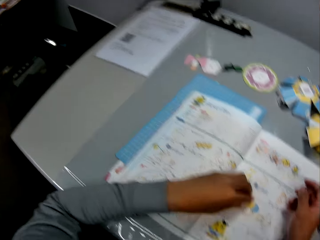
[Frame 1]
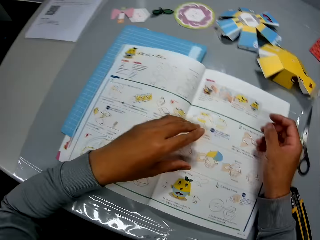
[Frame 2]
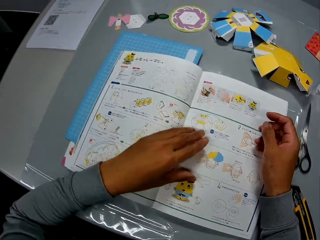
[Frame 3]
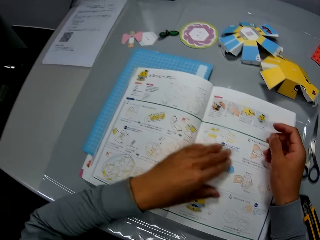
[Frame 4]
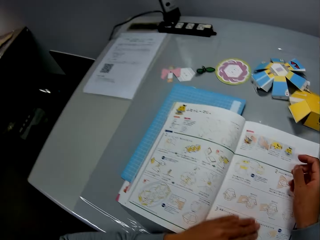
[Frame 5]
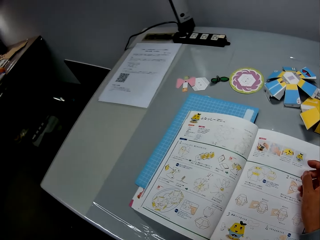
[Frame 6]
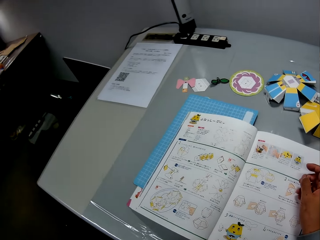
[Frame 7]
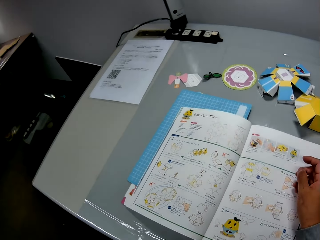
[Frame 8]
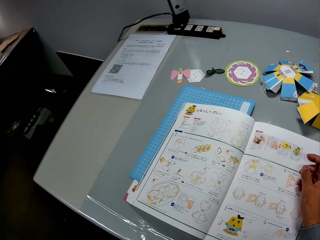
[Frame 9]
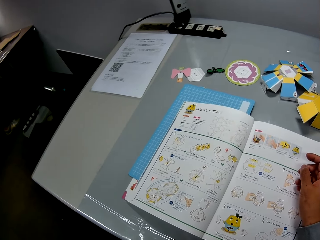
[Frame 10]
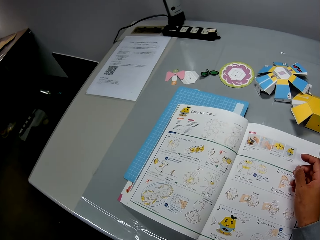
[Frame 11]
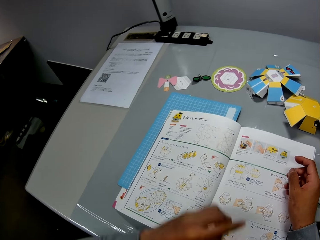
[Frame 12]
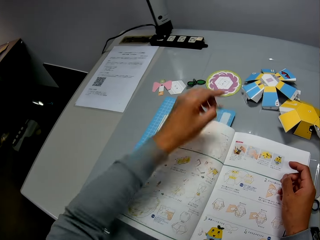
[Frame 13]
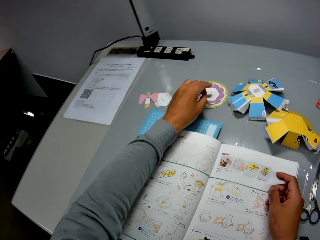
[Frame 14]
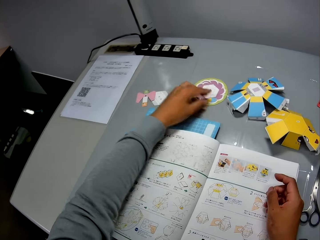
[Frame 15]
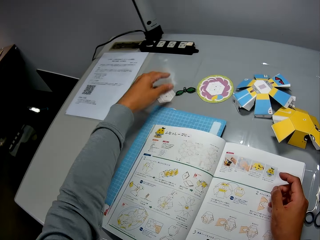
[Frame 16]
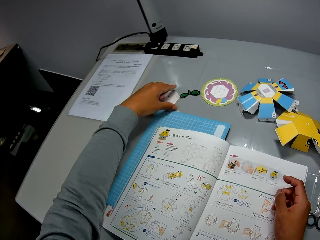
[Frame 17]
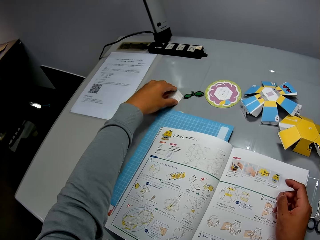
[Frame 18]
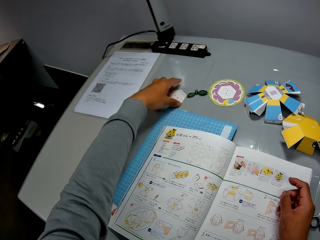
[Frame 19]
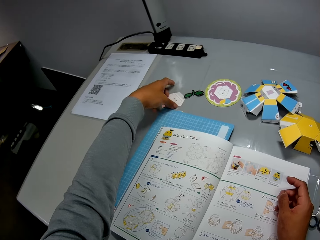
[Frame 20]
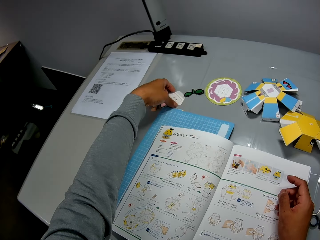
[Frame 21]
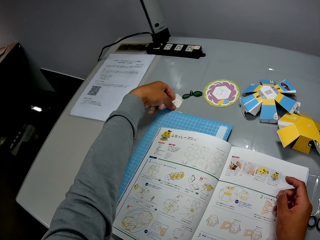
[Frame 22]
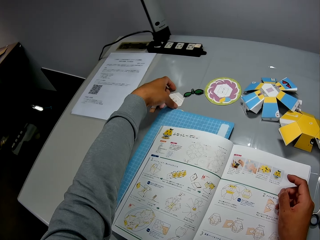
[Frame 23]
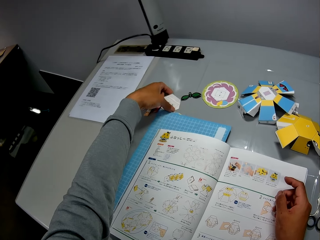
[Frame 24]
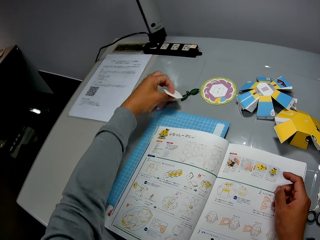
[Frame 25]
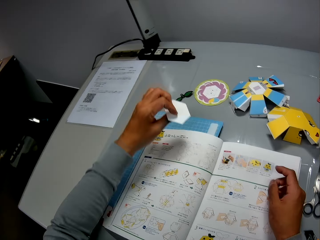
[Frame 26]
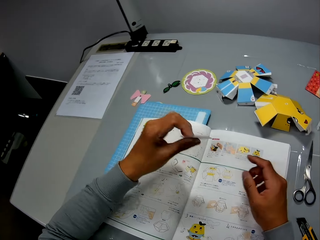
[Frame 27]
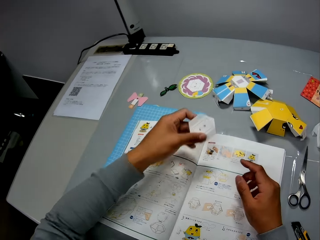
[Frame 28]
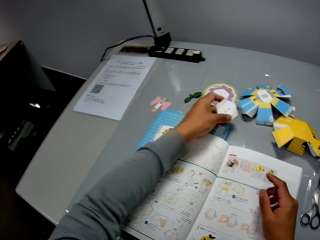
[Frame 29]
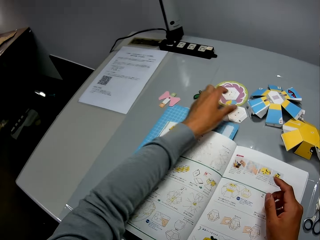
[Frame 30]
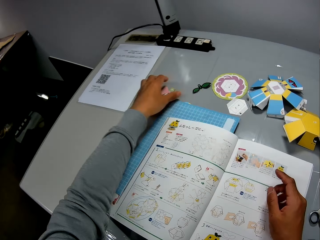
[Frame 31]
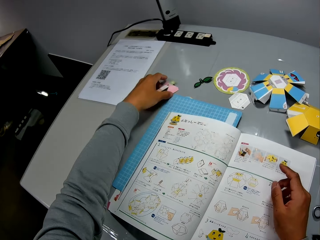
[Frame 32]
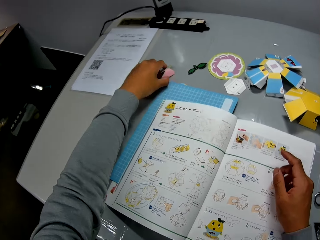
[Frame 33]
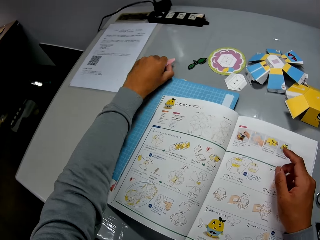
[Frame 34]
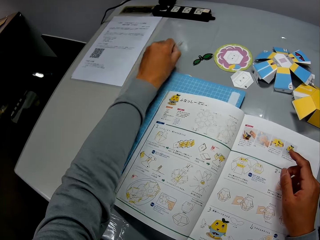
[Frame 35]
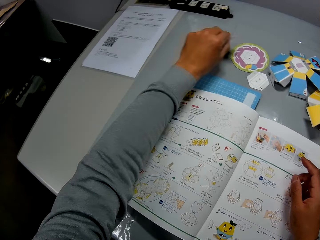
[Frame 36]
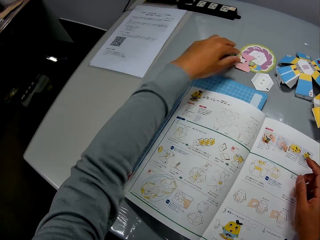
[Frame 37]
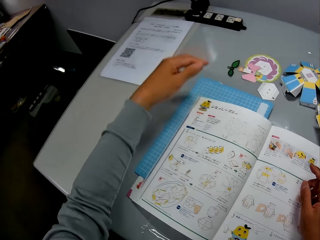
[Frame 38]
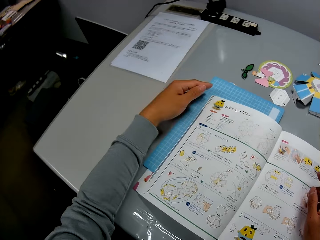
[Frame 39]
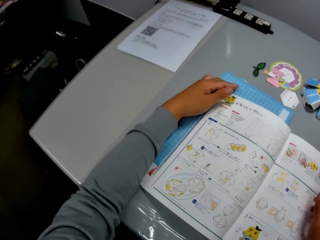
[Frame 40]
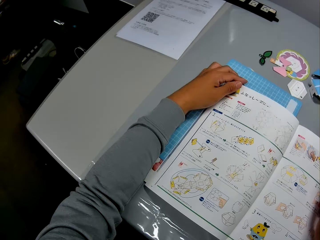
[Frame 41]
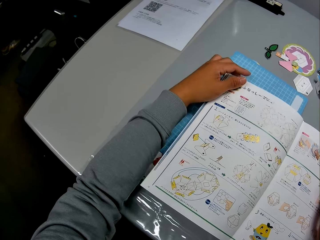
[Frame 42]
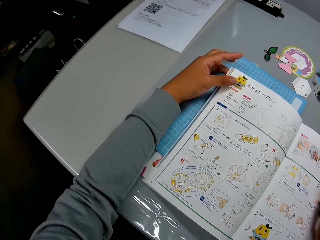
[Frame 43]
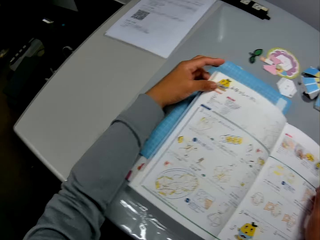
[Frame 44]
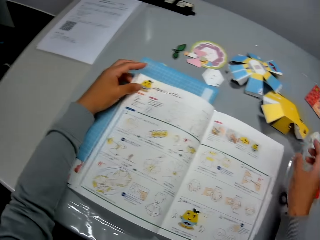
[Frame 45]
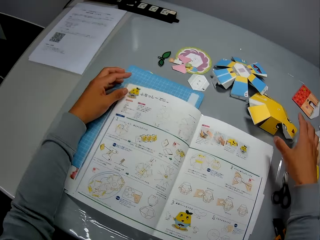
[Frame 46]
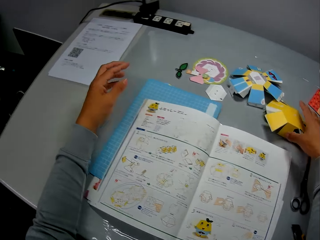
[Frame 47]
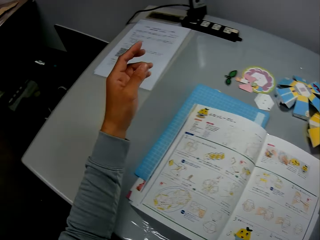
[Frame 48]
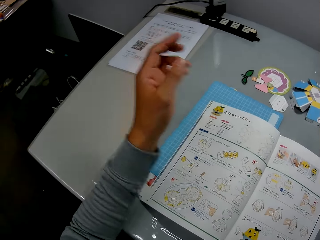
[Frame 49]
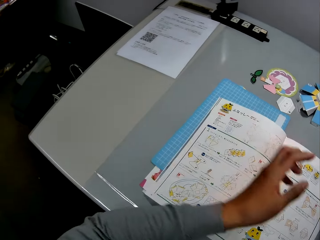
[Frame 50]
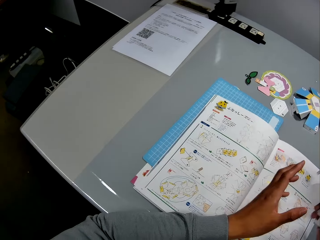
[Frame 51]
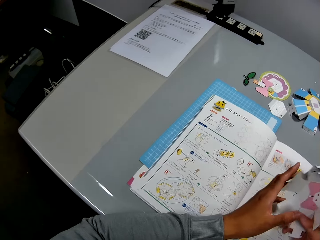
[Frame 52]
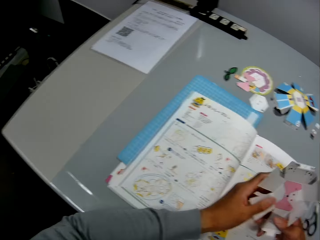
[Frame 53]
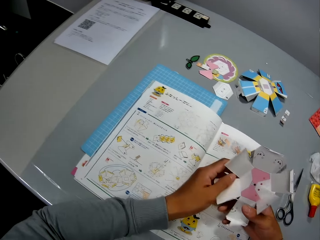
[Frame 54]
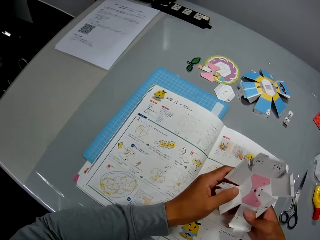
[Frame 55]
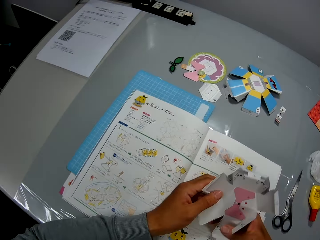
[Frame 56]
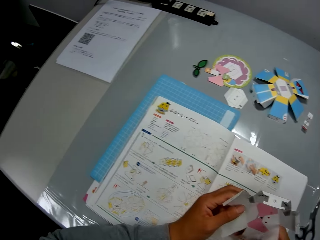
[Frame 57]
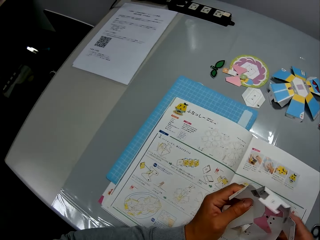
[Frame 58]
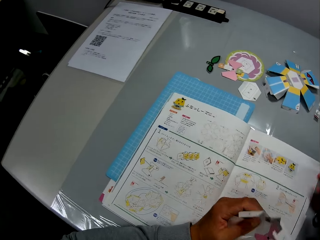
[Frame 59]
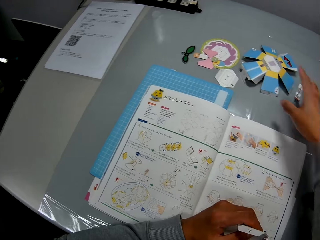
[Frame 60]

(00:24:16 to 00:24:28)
The camera wearer moves her hand towards the book. She looks around. She picks up the paper cut out. She moves her hand forwards. She drops the papercraft piece on the other papercraft piece on the table. She moves her hand backwards. She picks up the paper cut out from the table. She turns the paper cut out. She moves the paper cut out towards her. She turns the paper cut out. She moves her hand forwards. She places the cut out on the table. She moves her hand backwards. She holds another piece of paper cut out. She moves her hand forwards. She moves a papercraft piece on the table. She places the cut out on top of the paper cut out. She moves her hand towards her. She places her hand on the cutting mat. She moves her hand forwards. She lifts up a part of the book. She touches the manual booklet of the papercraft on the table. She stares at the book. She lets go of the book. She moves her hand forwards. She raises up her hand. She holds another piece of paper cut out. She picks a papercraft from the table. She moves her hand away from the book. She holds the paper cut out with both her hands.

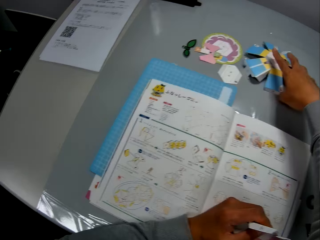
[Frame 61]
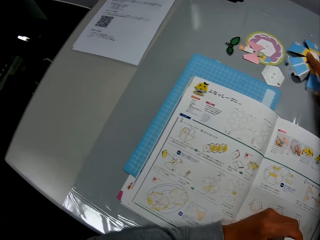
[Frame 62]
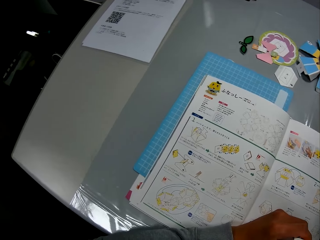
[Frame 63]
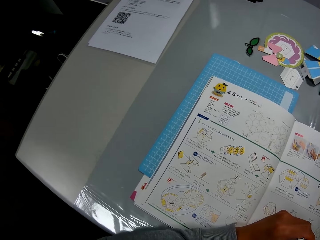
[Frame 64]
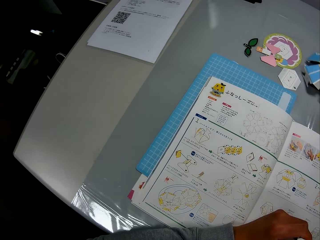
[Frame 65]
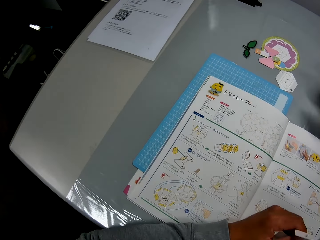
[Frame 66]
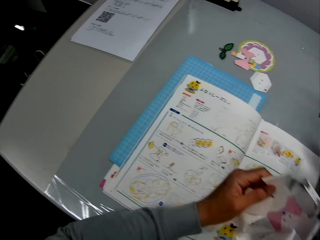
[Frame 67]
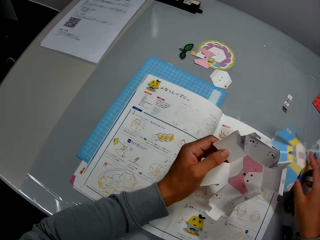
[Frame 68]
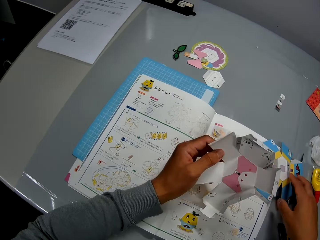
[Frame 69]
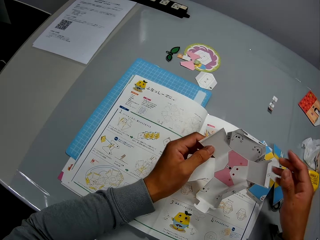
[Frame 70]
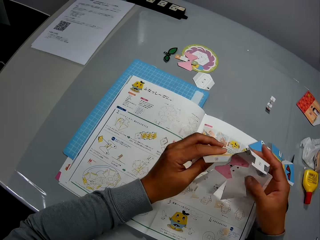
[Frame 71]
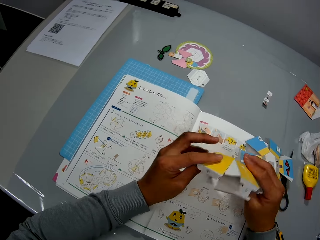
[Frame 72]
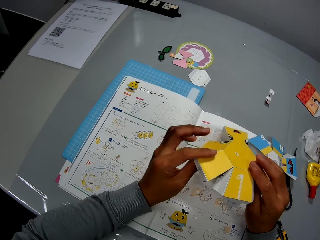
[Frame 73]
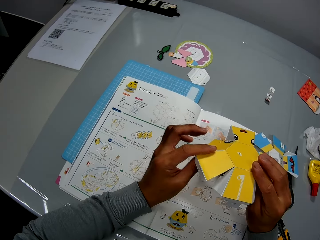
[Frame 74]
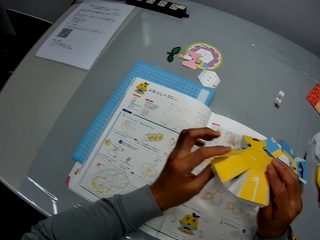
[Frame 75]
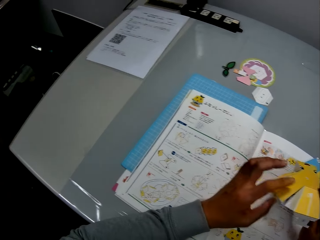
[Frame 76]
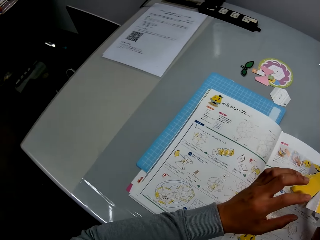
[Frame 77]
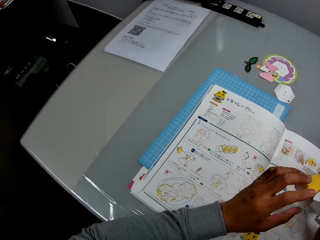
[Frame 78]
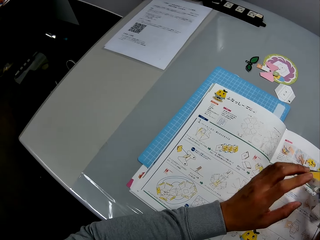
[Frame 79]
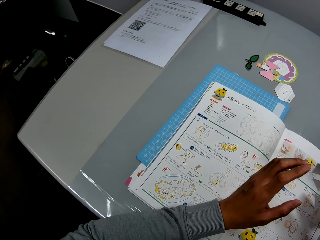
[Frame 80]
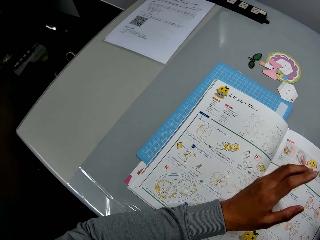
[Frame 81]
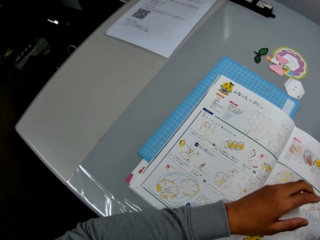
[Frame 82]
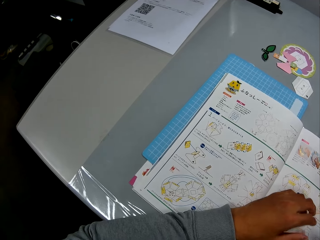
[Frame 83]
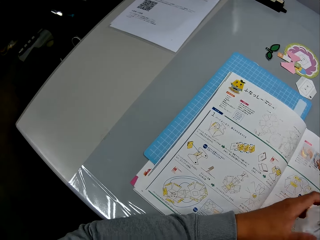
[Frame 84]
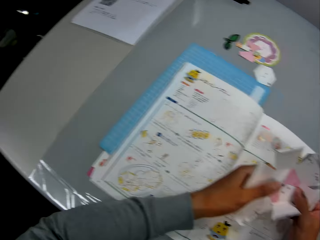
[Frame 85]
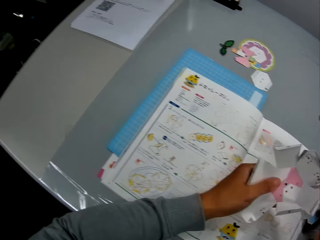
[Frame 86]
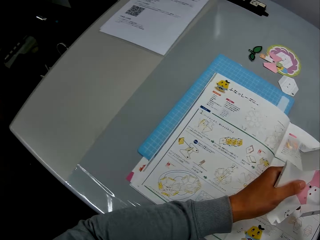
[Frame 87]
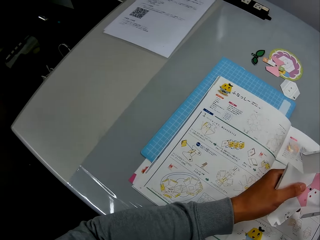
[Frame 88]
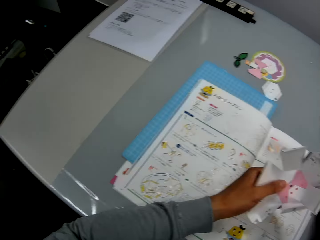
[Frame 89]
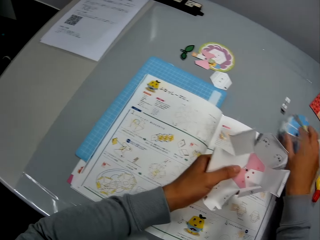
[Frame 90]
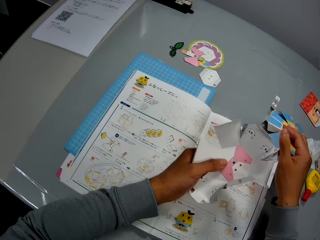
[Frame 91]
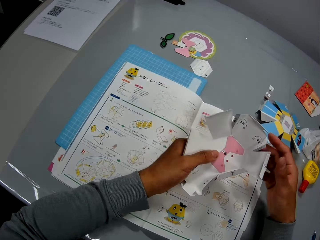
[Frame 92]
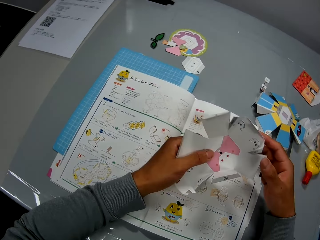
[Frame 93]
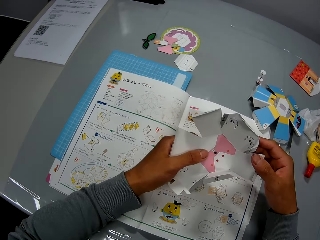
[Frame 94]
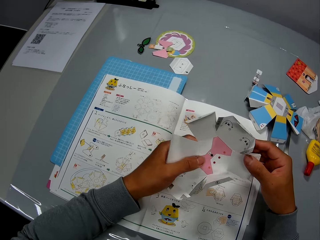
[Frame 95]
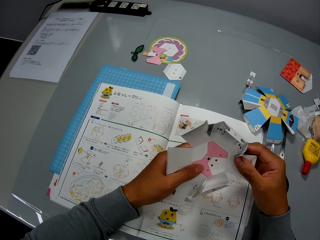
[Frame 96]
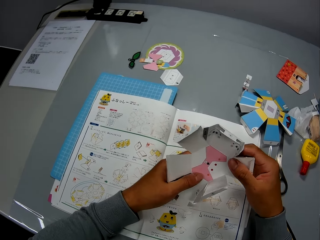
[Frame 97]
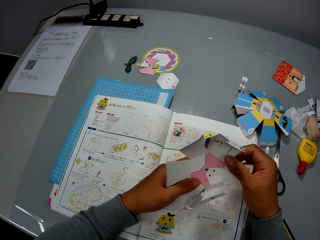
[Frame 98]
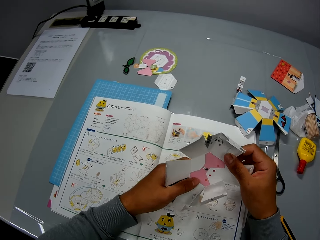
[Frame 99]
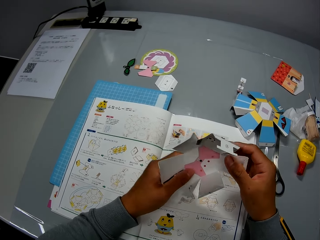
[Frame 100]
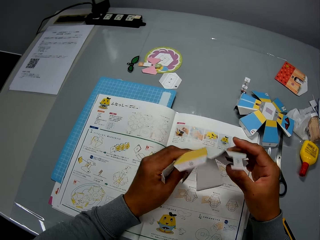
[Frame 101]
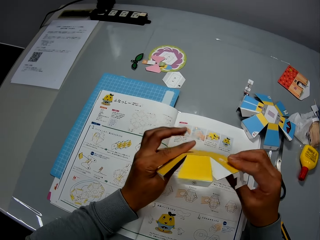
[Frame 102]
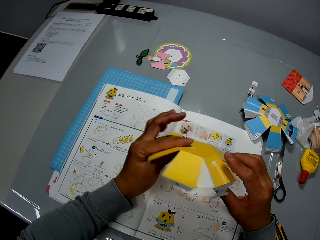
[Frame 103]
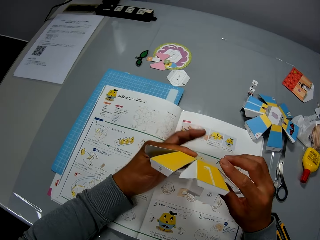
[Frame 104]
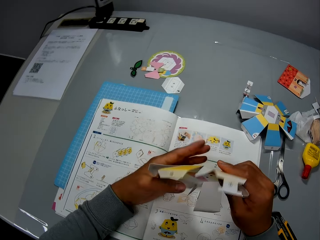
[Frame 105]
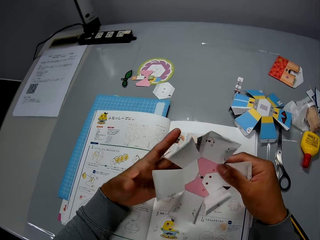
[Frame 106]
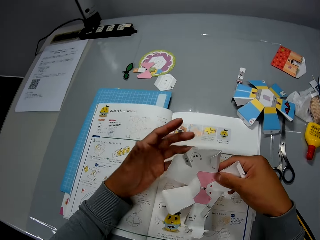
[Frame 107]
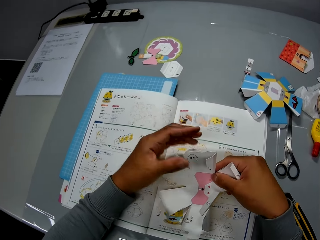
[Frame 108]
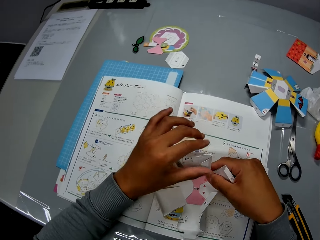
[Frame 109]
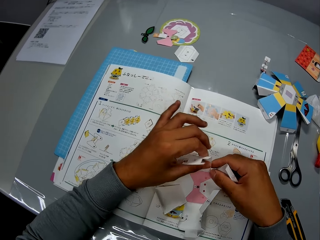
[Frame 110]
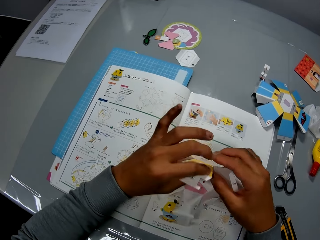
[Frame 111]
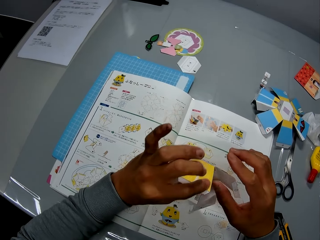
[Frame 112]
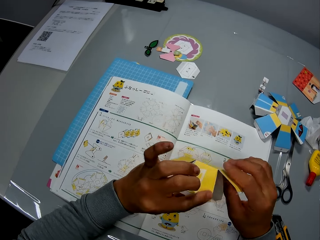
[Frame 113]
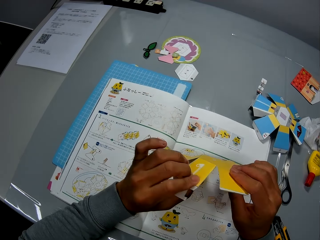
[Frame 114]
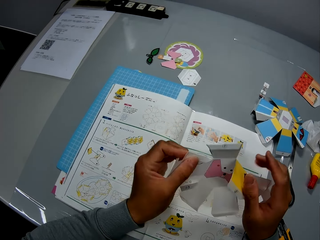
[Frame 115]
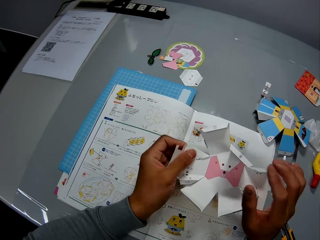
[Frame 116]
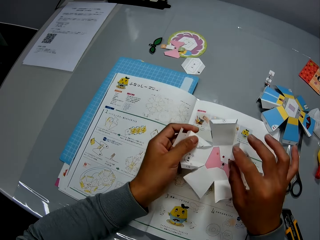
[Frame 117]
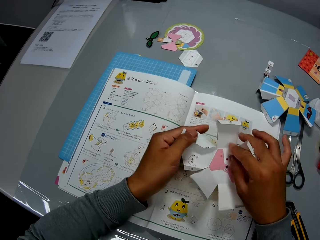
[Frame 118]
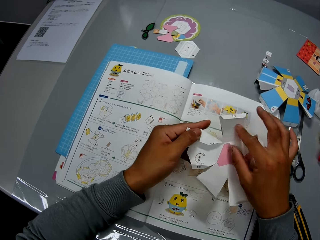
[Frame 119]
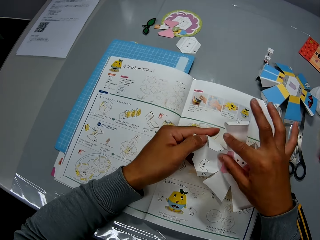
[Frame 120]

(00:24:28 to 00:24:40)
The camera wearer moves her hand forwards. She holds another piece of the paper cut out. She picks another papercraft from the table. She moves the cut out towards her. She drops one of the papercraft on the table. She places the cut out on the book. She moves her hand towards the other paper cut out. She holds the paper cut out with both her hands. She turns the paper cut out. She lets go of the paper cut out. She stares at the book. She moves her hand backwards. She stares at the book. She holds the cut out with both her hands. She stares at the book. She moves the papercraft on the table. She holds the cut out with both her hands. She turns the paper cut out. She places the paper cut out on the book. She checks the papercraft in her hand. She lifts up the paper cut out.
